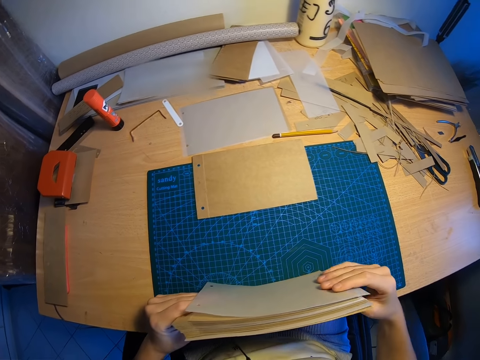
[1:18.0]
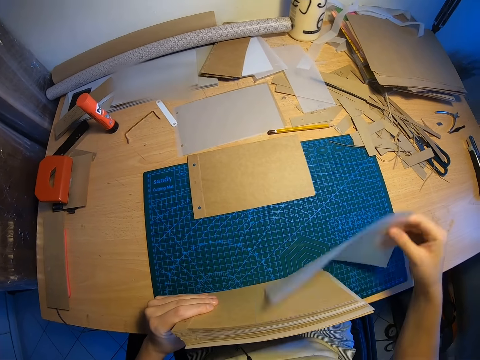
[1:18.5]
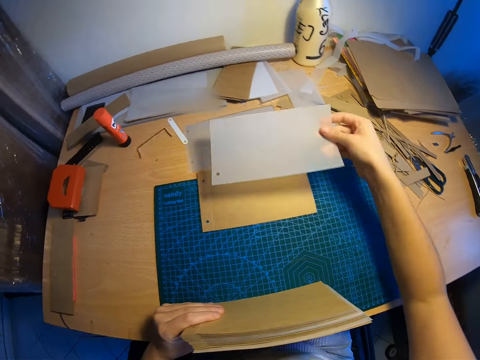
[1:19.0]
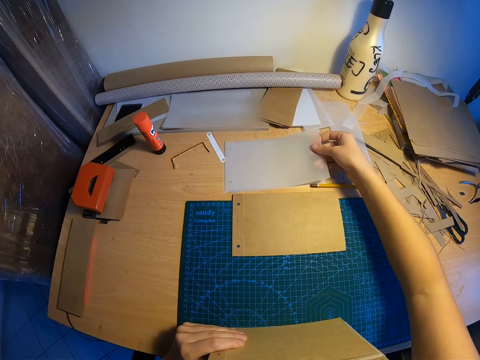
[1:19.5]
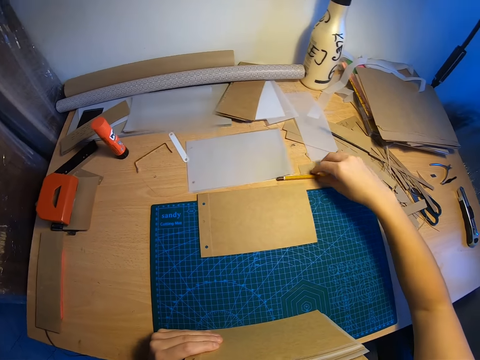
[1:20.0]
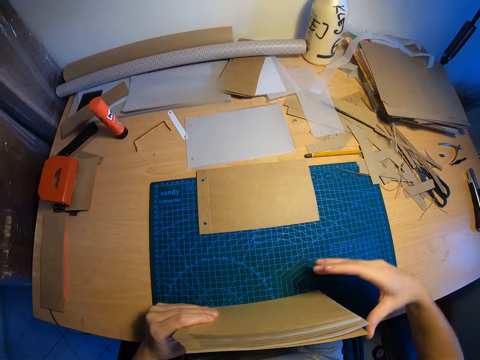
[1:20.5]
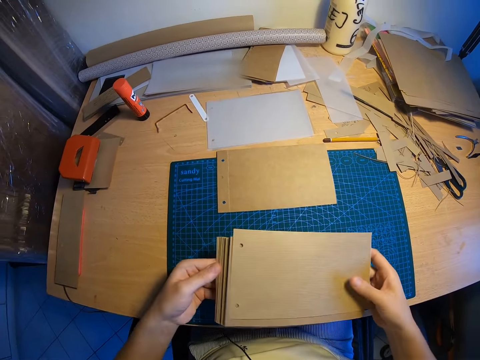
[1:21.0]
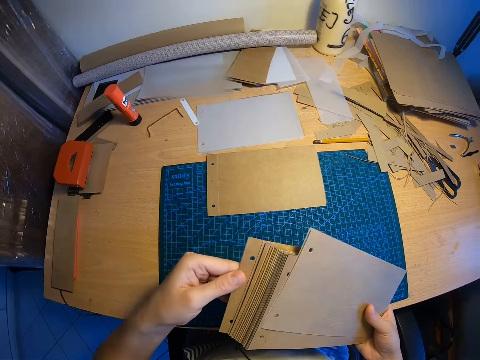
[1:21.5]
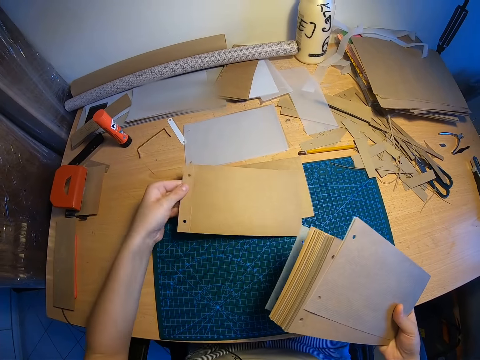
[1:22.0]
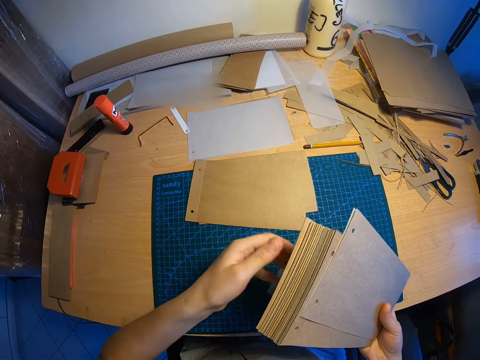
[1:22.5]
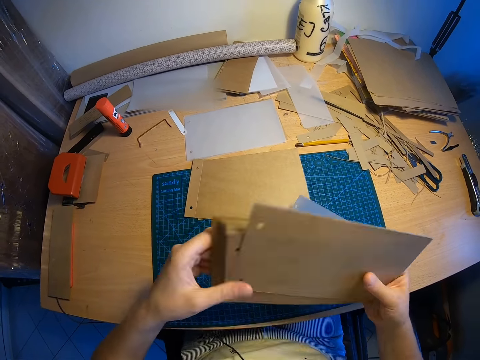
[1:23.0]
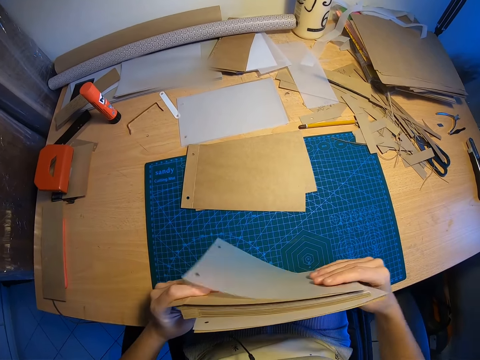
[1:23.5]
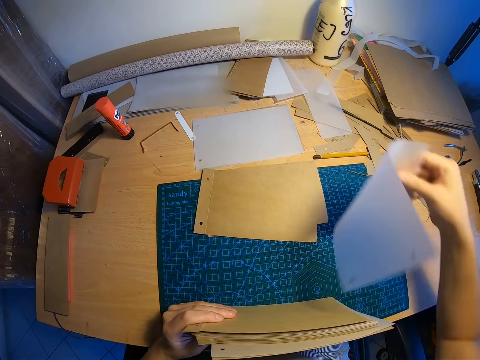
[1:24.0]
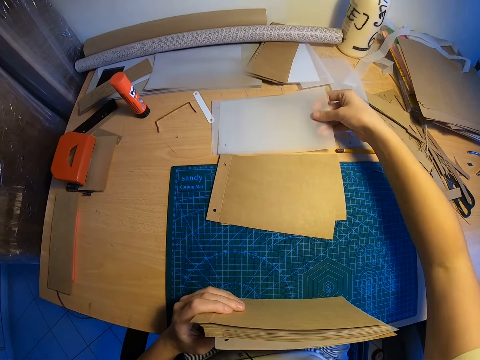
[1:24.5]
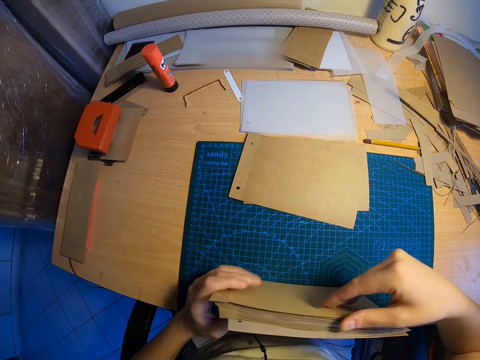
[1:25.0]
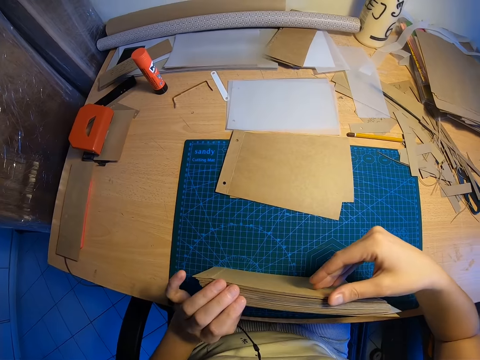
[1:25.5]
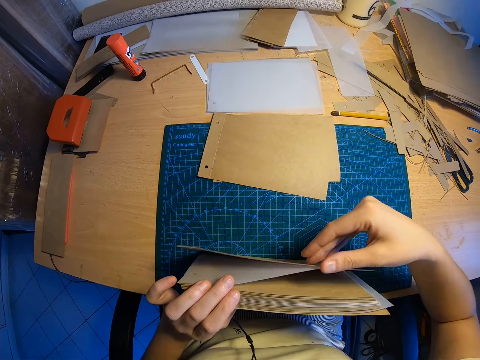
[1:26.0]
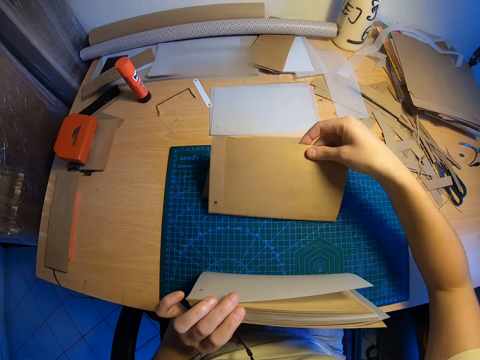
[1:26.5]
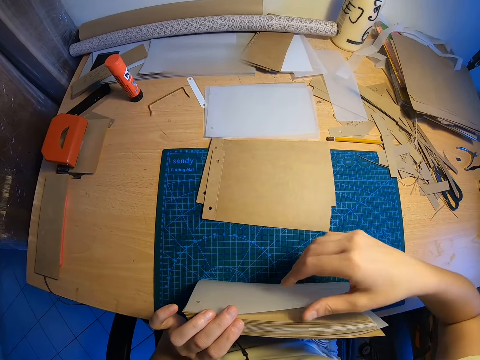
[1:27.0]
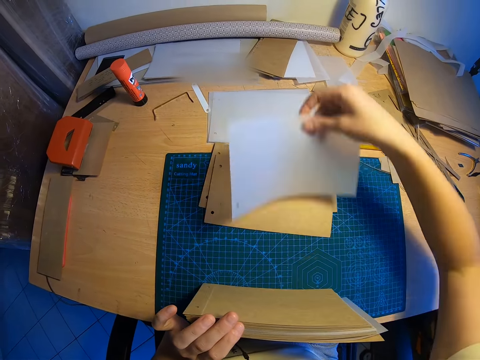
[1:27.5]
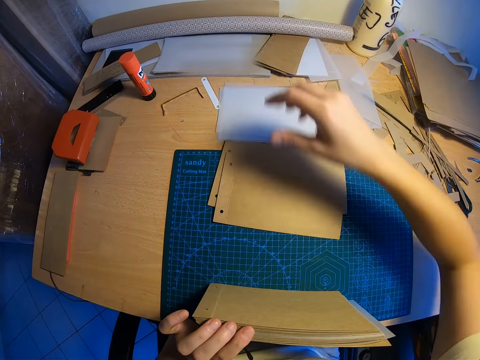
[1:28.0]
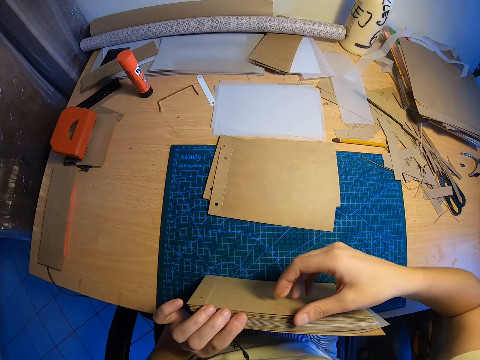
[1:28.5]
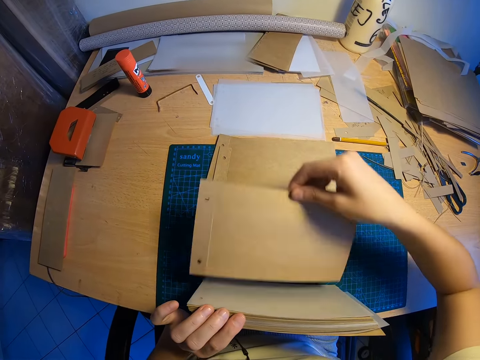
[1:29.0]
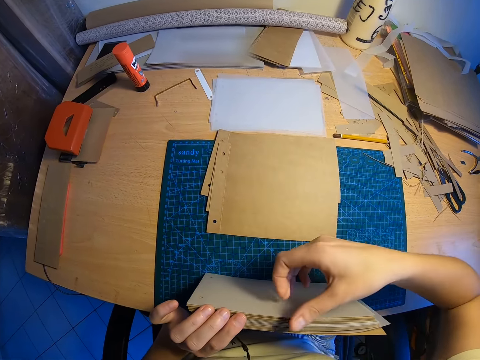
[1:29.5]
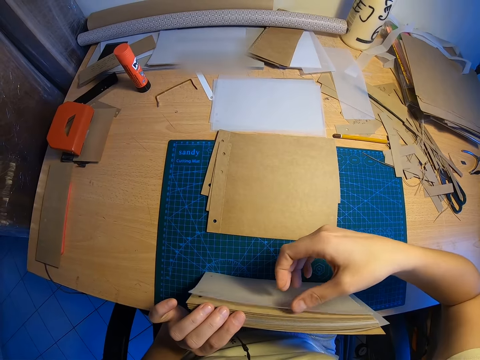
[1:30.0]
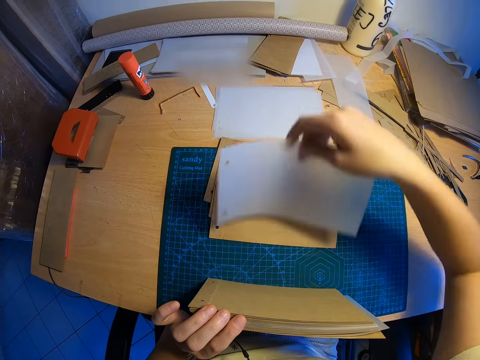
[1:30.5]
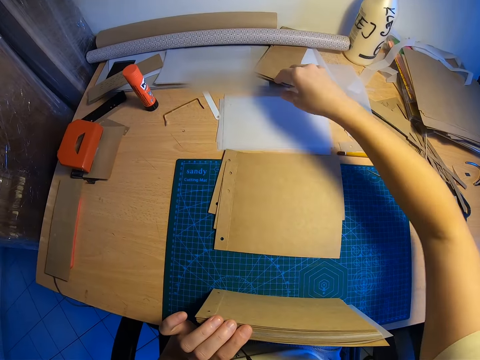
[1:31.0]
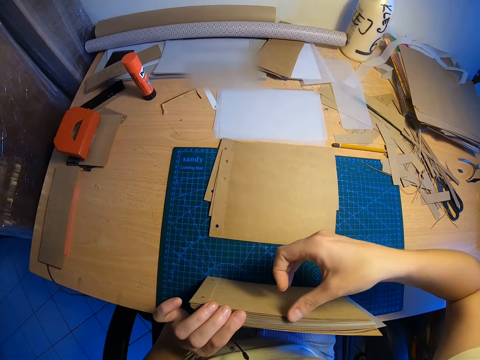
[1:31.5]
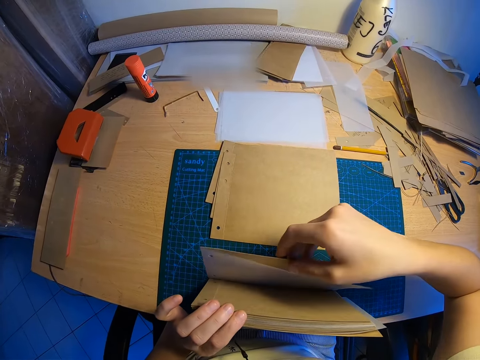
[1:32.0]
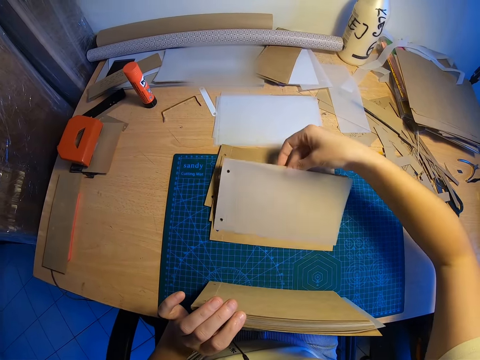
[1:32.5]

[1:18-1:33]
The camera wearer drops a tracing paper on the table with his right hand. He moves his pencil on the table with his right hand. He drops another brown paper on the table with his left hand. He drops another tracing paper on the table with his right hand. He counts the papers. He drops another brown paper on the table with his left hand. He drops another tracing paper on the table with his right hand.

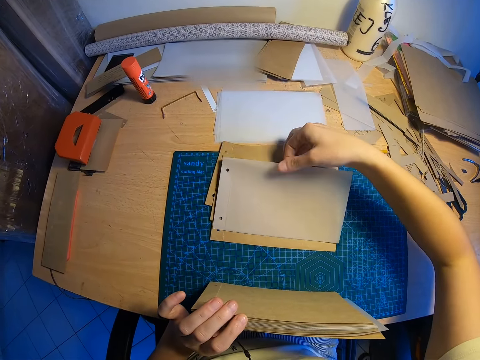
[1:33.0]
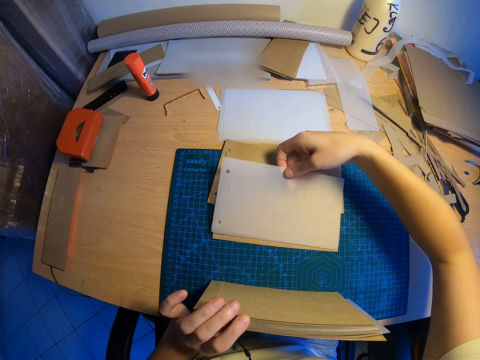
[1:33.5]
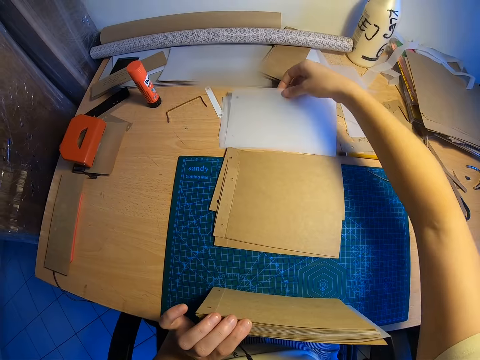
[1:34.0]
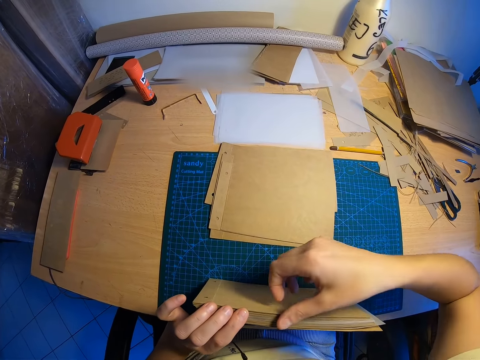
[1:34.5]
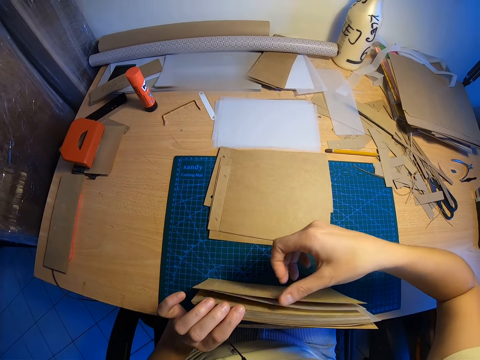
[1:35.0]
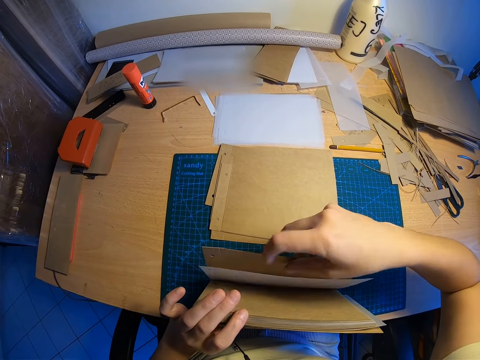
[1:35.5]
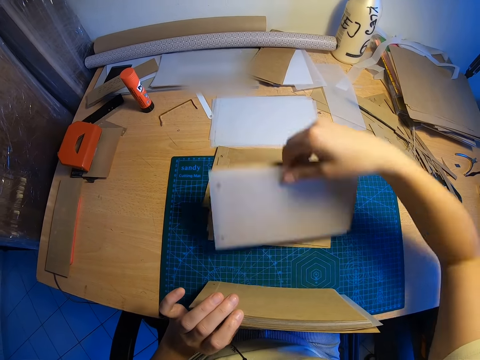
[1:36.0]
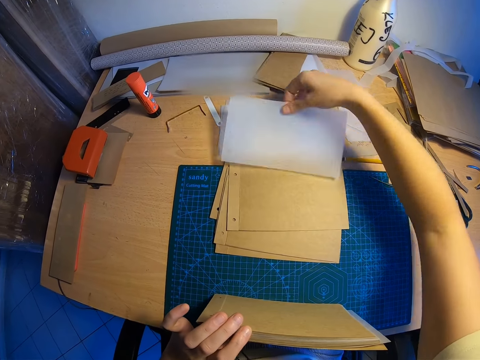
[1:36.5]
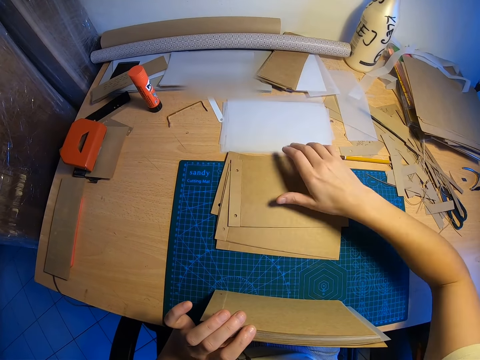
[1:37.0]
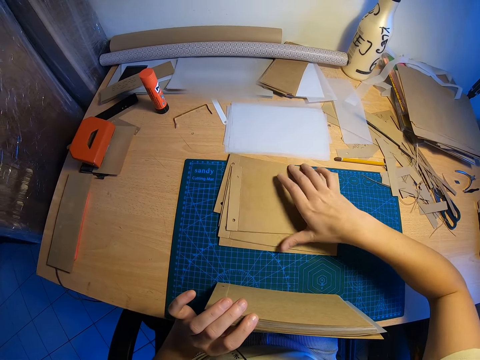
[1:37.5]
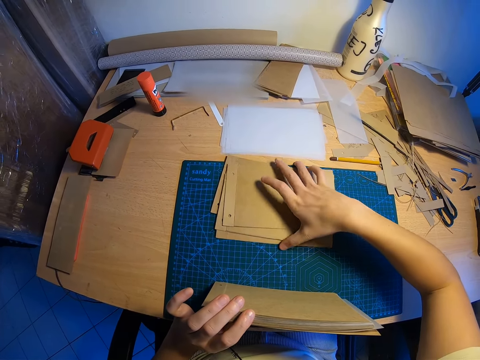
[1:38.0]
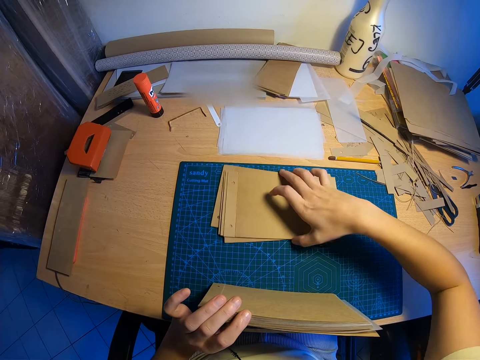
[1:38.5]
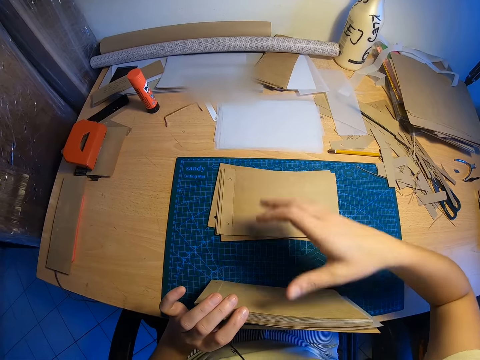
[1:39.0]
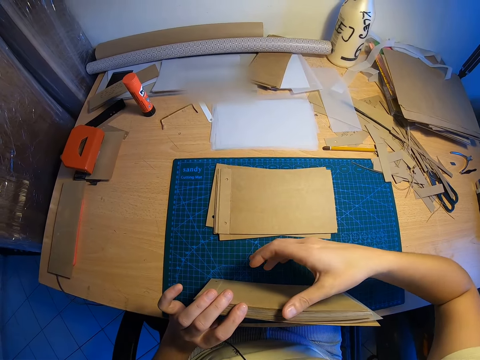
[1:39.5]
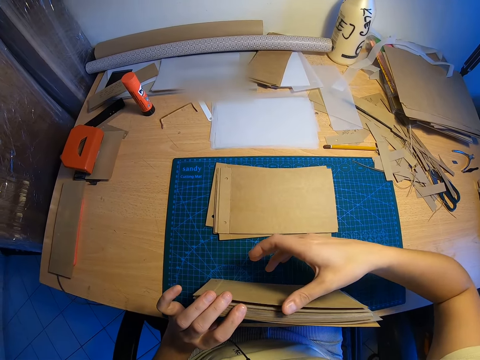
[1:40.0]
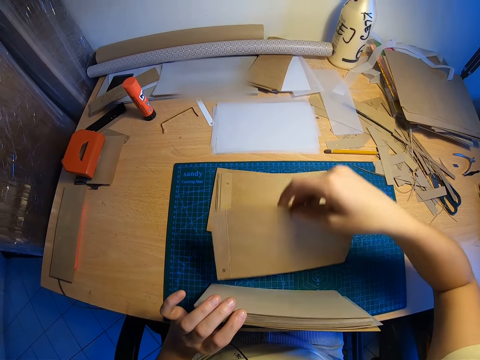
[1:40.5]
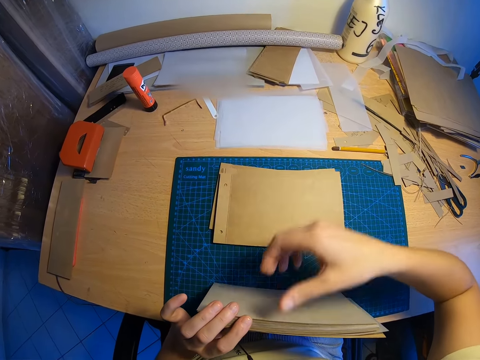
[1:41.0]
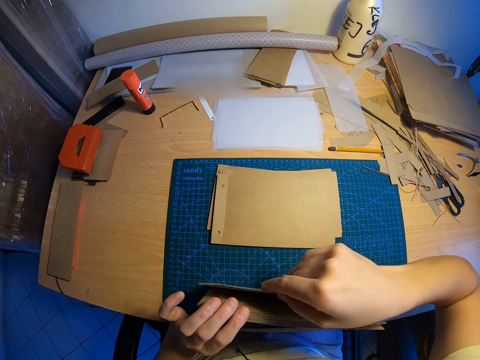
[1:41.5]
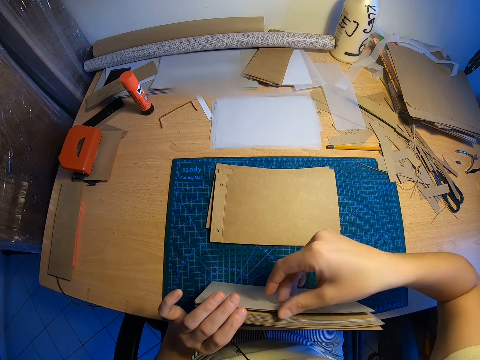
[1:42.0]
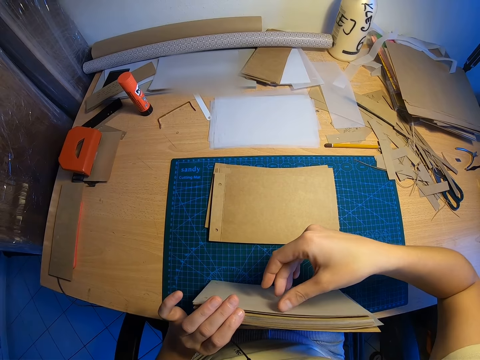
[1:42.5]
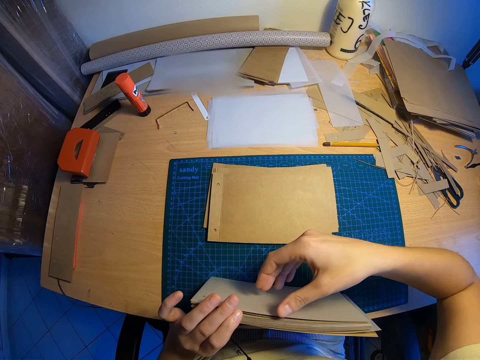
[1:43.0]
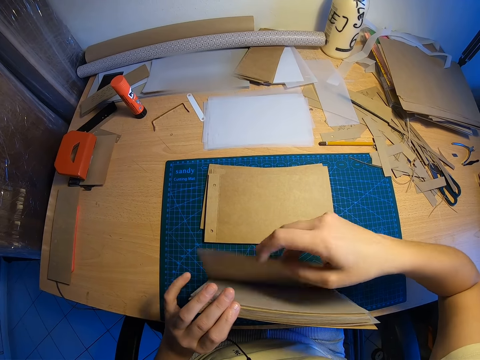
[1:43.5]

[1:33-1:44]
The camera wearer puts the papers together. He counts the papers. He separates the tracing papers and brown papers on the table with his right hand.
